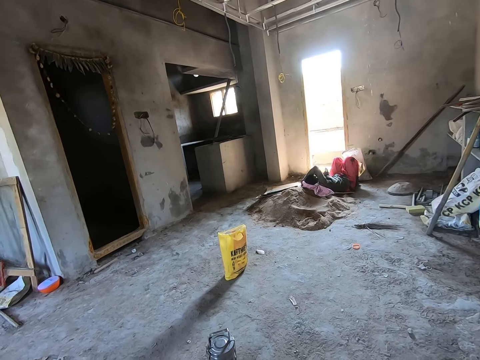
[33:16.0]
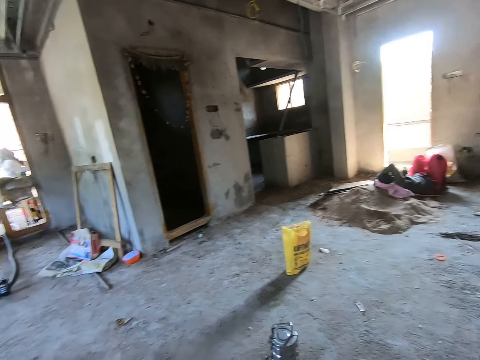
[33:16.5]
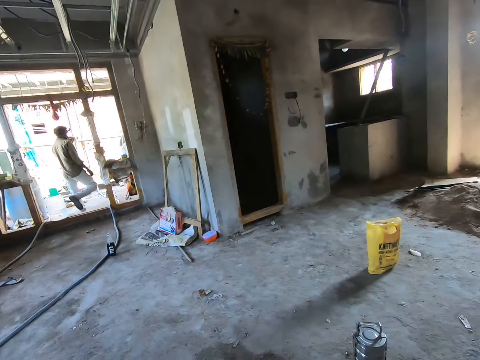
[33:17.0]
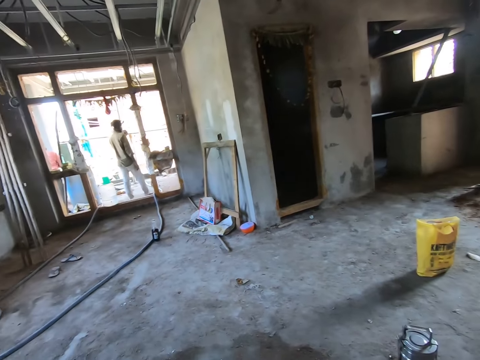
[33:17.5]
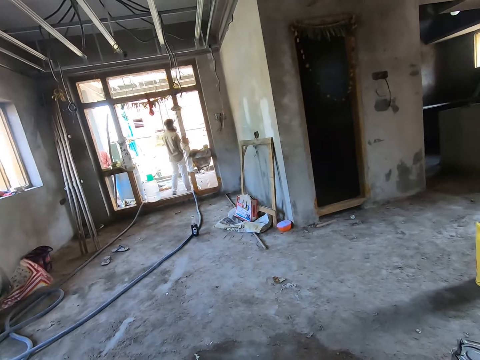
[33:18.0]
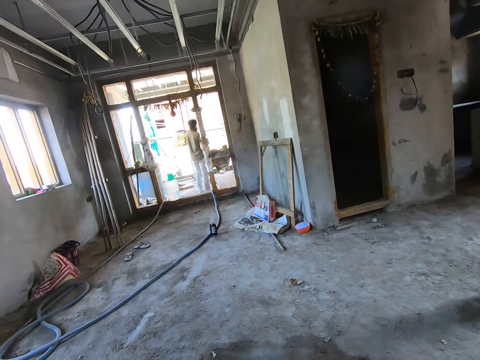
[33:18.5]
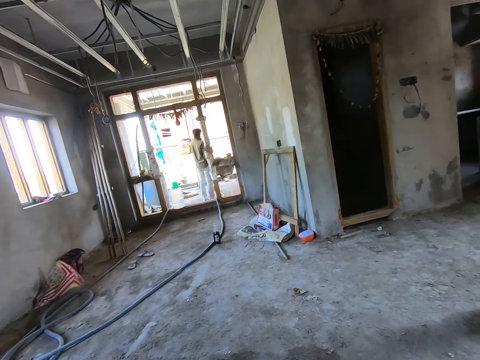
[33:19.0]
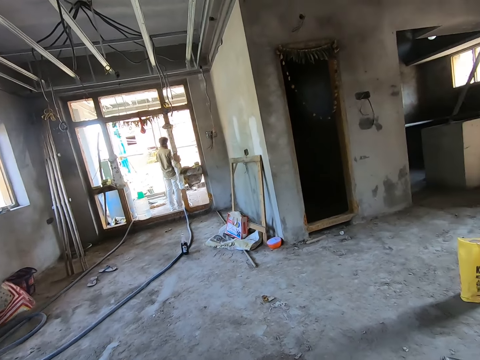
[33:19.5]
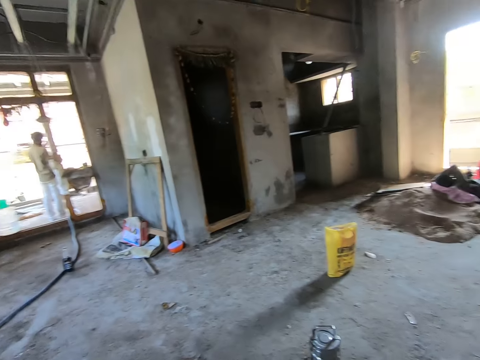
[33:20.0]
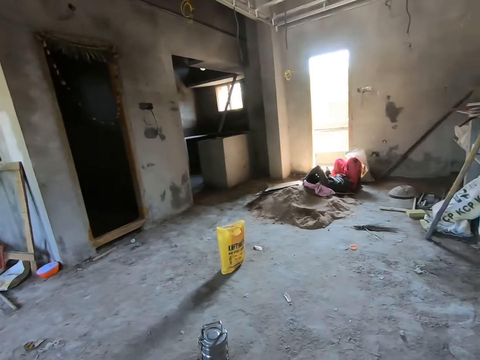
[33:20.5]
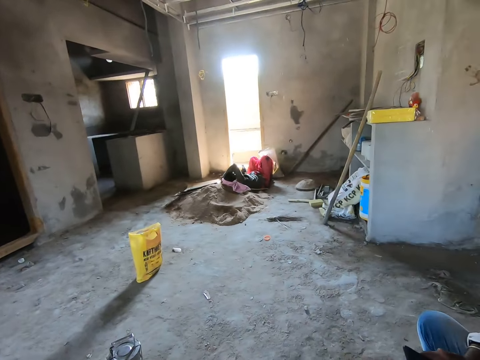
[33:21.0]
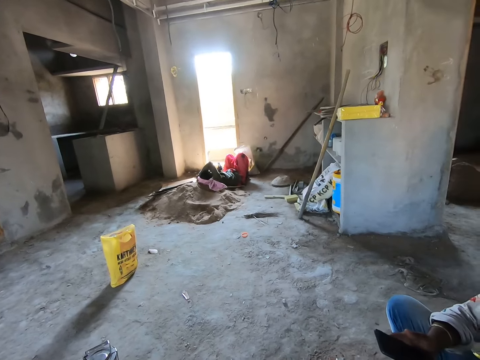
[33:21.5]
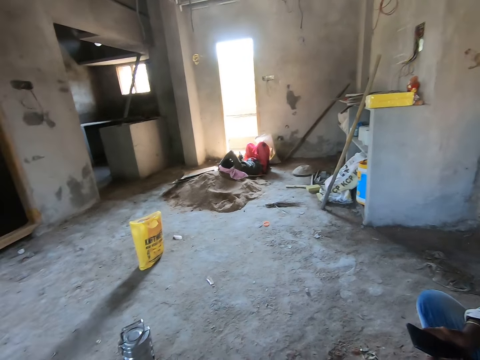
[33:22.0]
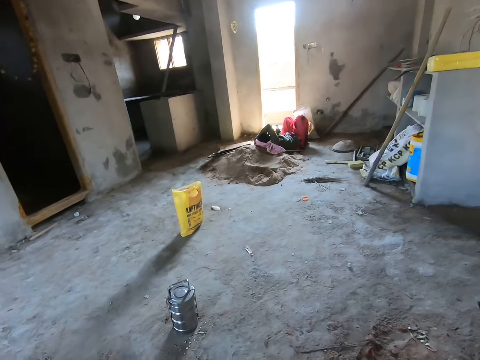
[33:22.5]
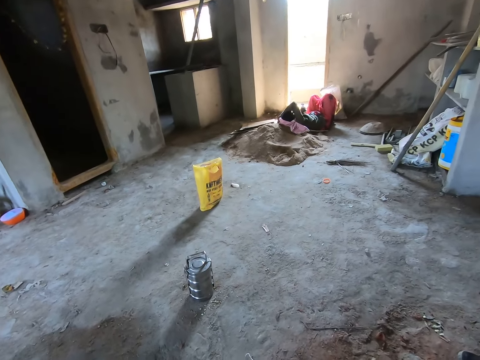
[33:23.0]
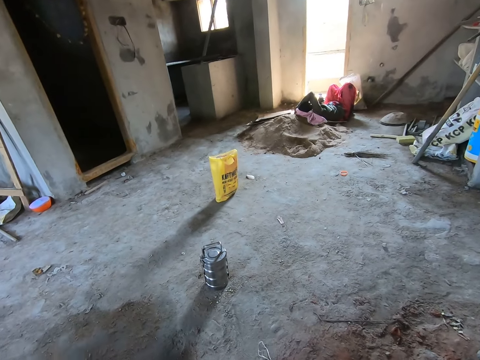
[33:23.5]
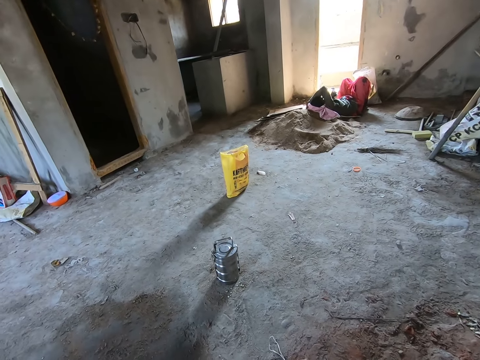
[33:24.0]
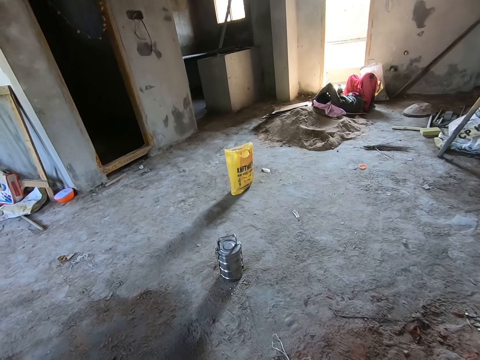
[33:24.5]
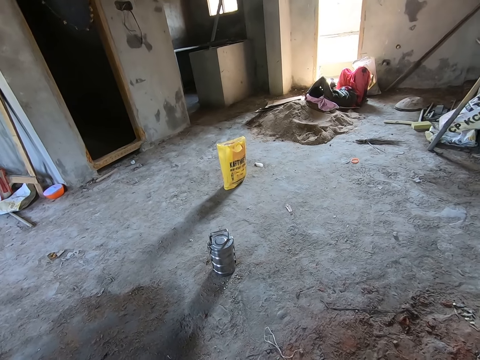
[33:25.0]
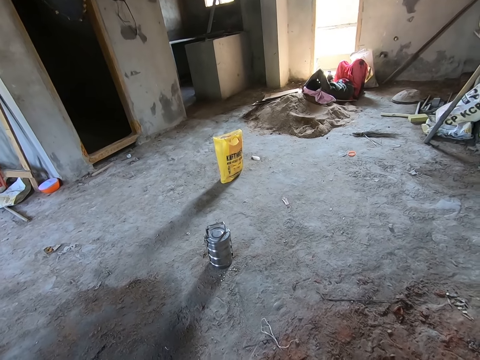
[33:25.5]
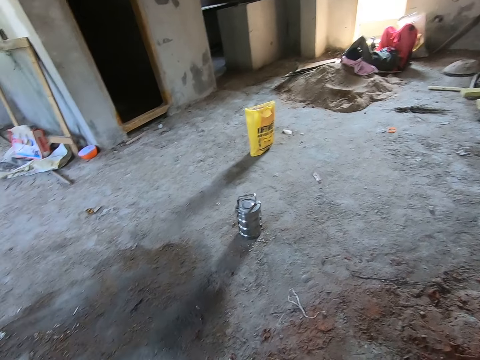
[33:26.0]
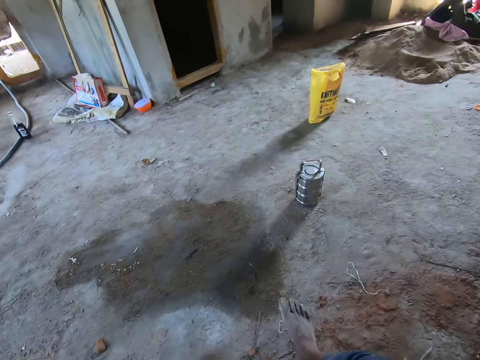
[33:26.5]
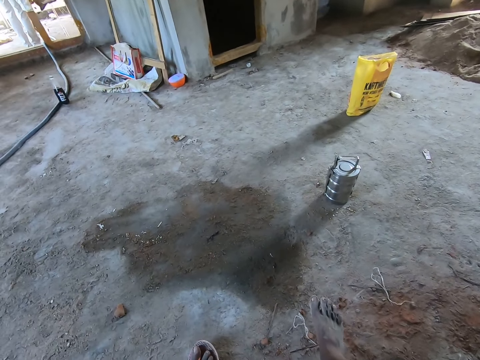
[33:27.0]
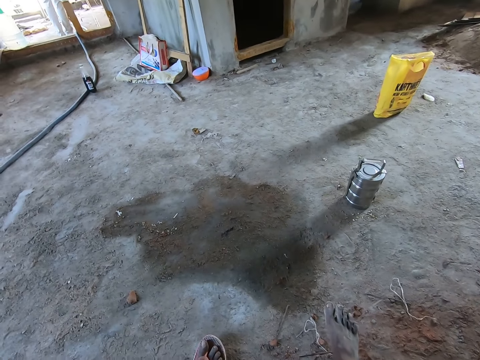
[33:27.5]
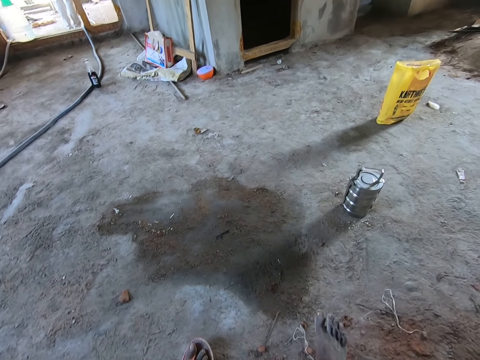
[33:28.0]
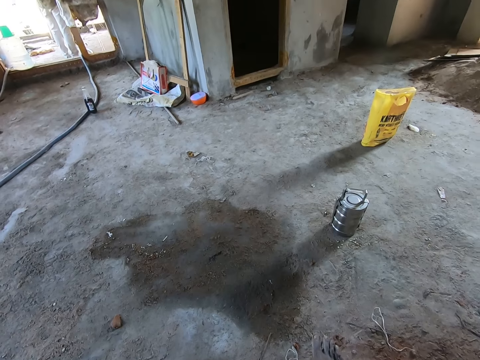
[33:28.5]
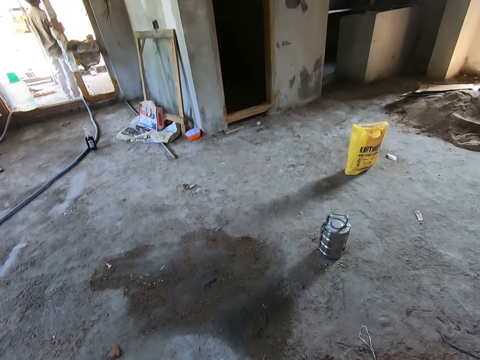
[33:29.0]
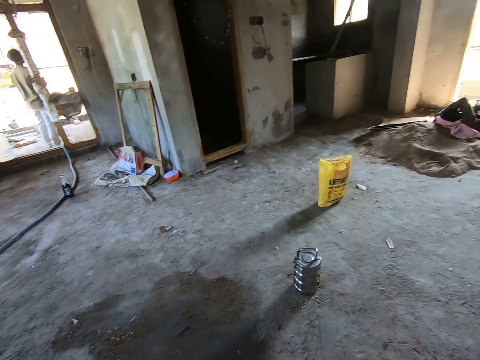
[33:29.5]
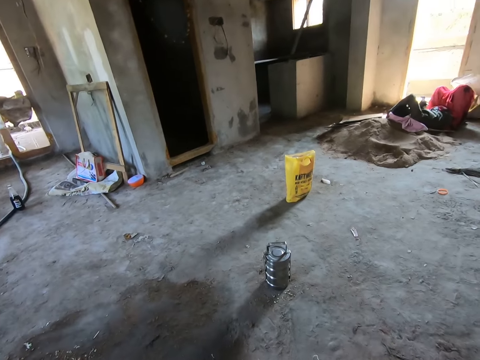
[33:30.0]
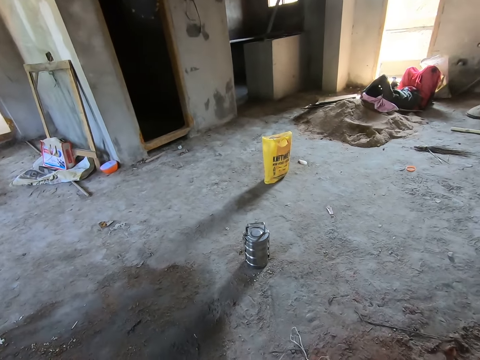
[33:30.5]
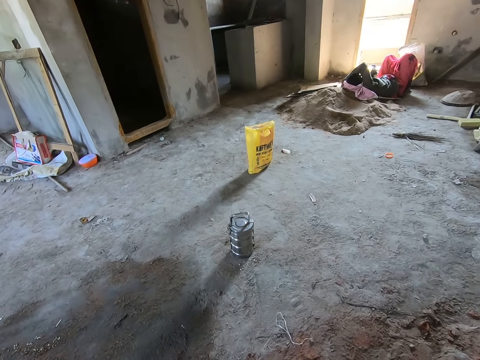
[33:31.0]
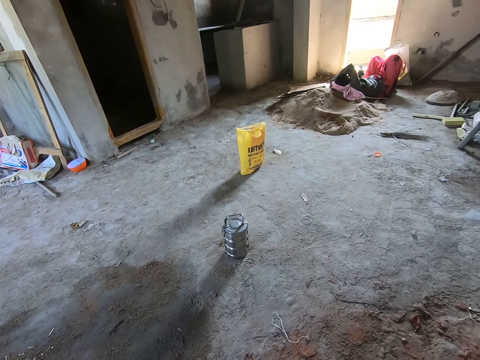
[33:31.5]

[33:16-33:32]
The camera wearer looks around. He looks at a person at the door. He looks around the room. Another person scrolls the phone. The camera wearer lifts his leg. He looks at his feet.

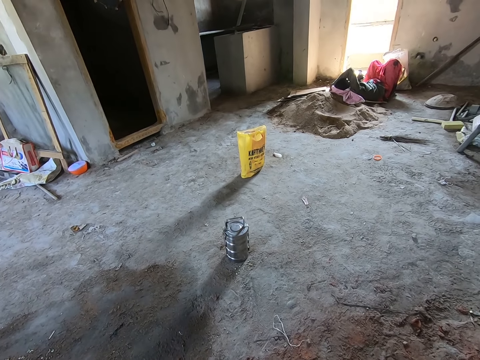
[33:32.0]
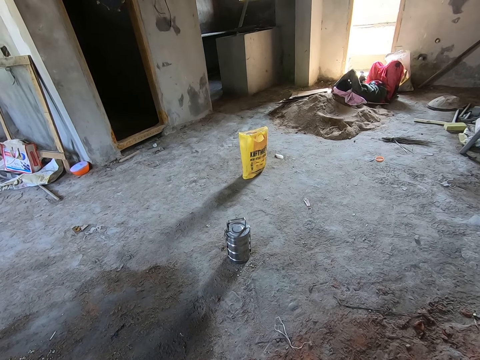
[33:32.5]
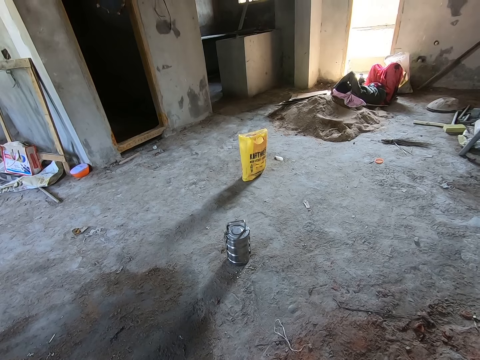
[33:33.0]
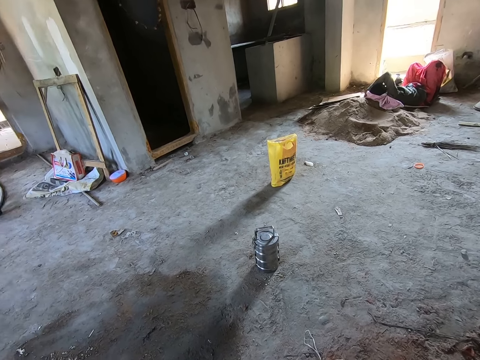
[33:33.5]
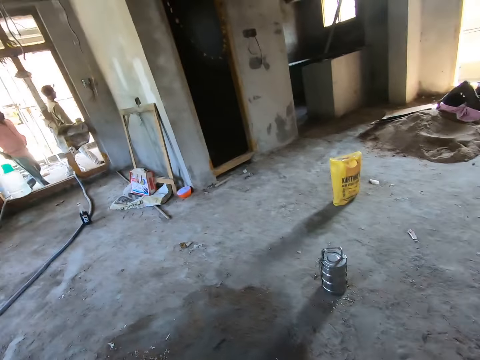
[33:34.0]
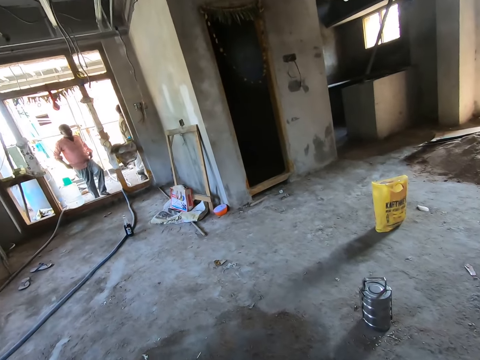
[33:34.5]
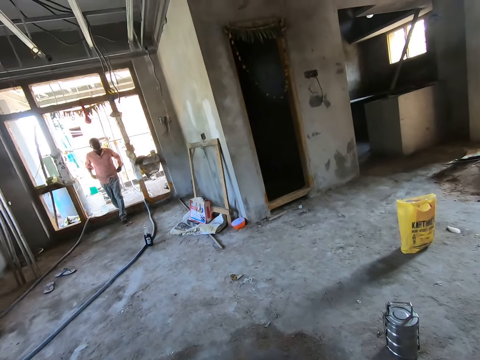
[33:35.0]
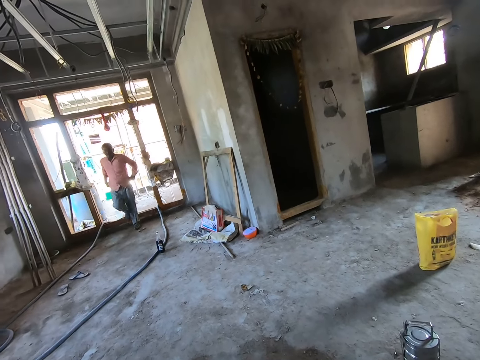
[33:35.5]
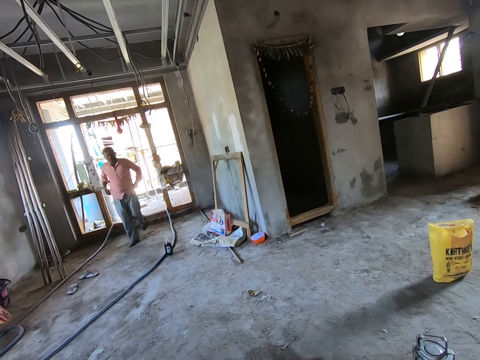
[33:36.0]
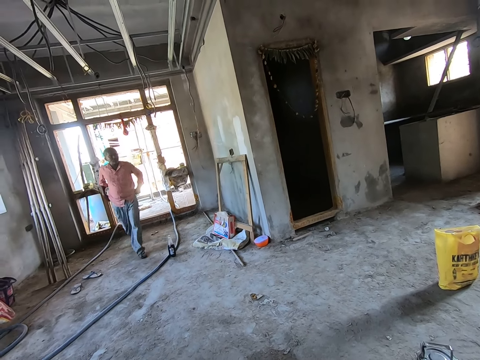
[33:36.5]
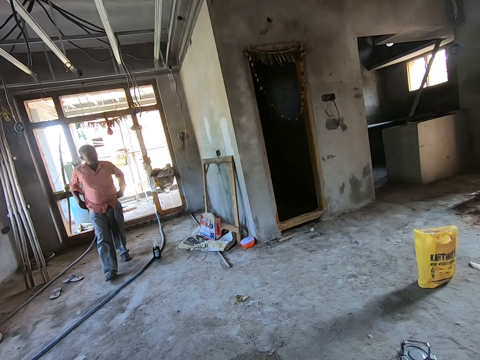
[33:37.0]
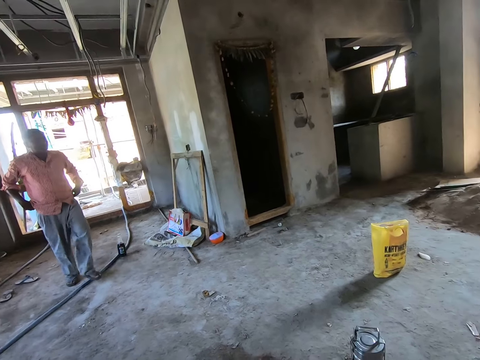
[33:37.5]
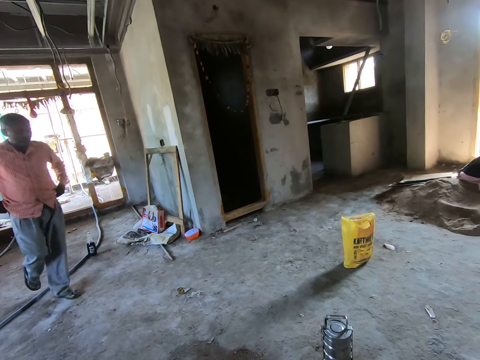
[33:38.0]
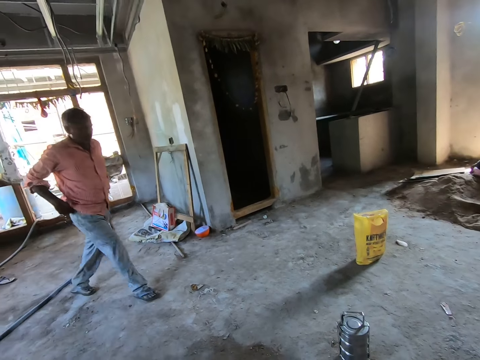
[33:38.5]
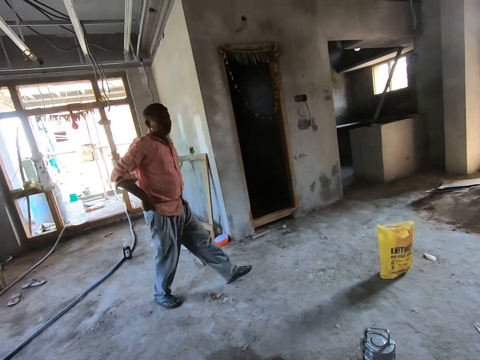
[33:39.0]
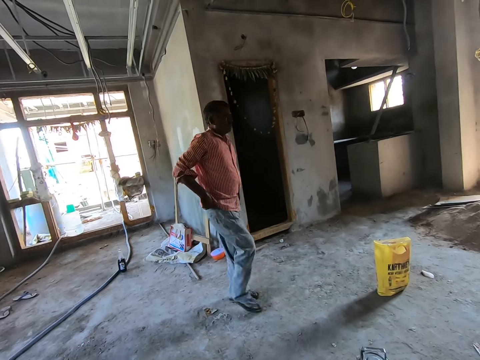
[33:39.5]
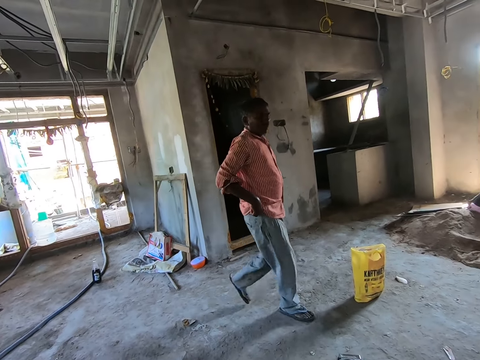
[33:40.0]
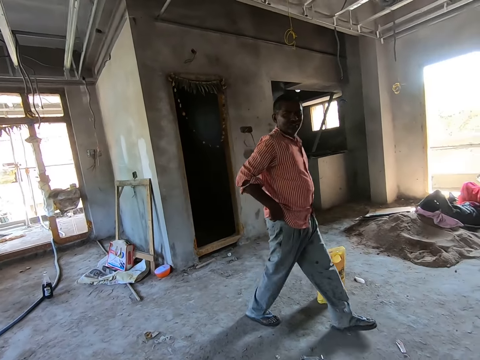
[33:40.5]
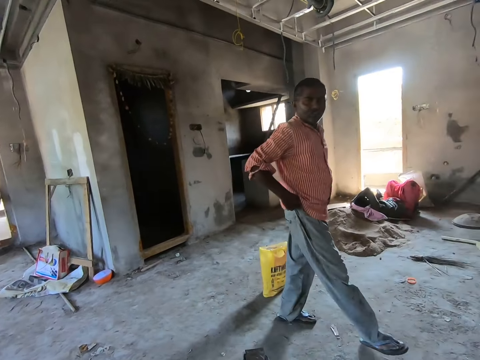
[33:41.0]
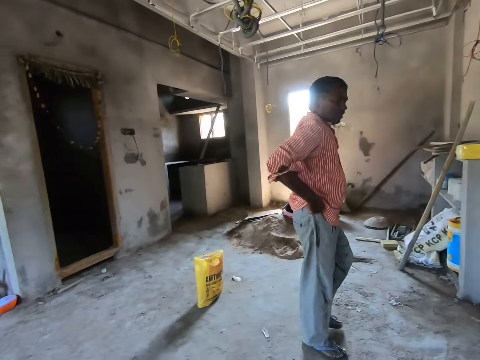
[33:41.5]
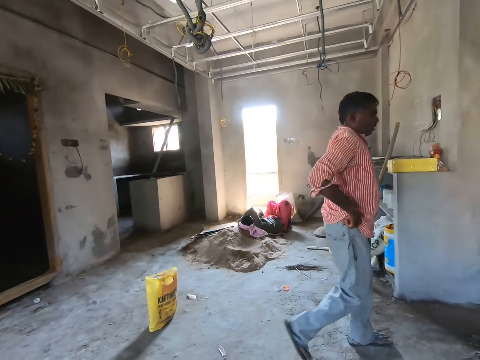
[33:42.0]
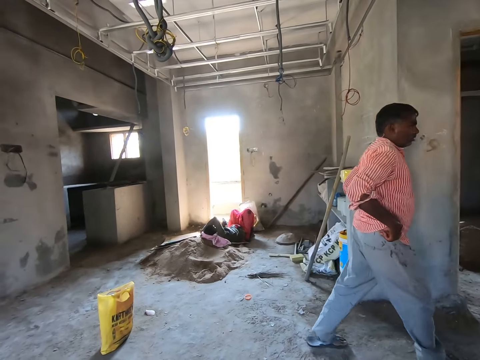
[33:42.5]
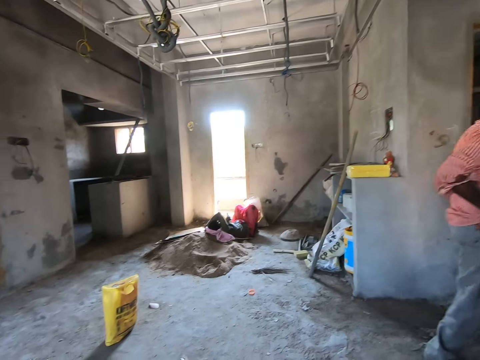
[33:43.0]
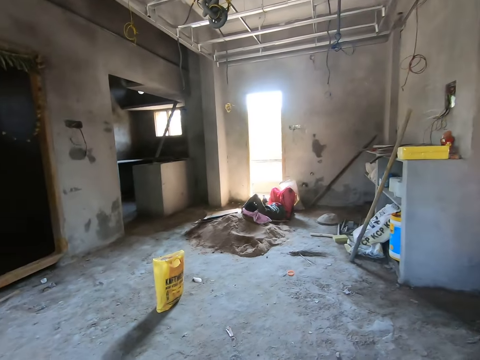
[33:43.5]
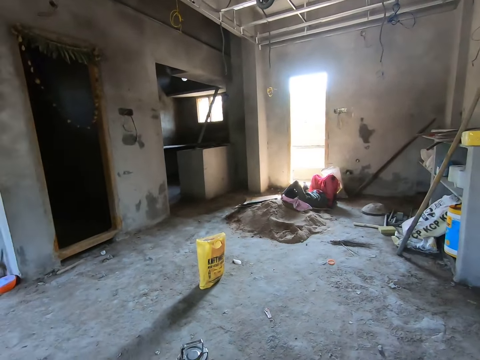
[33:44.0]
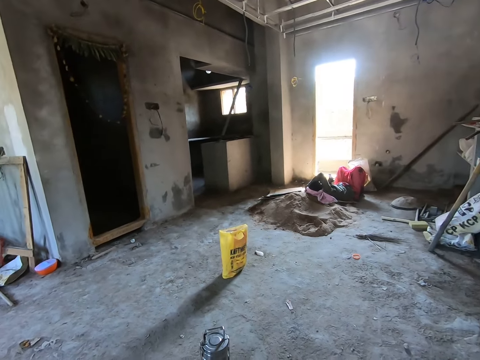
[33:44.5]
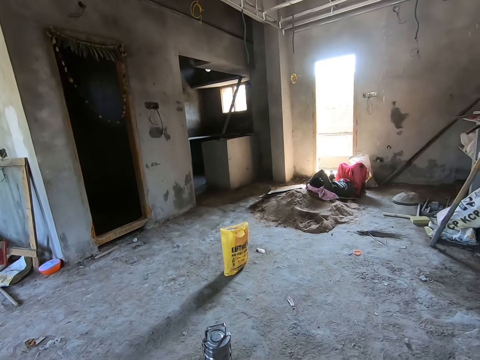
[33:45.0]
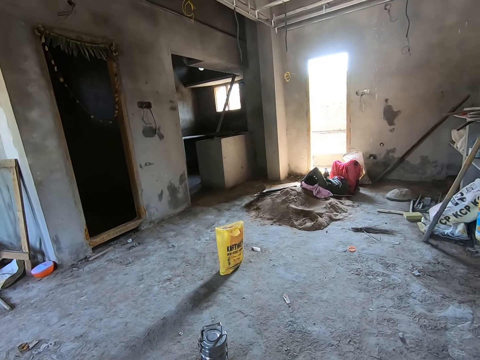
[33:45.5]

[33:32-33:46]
A person enters the door. The camera wearer talks to the person. The person walks in the room.
